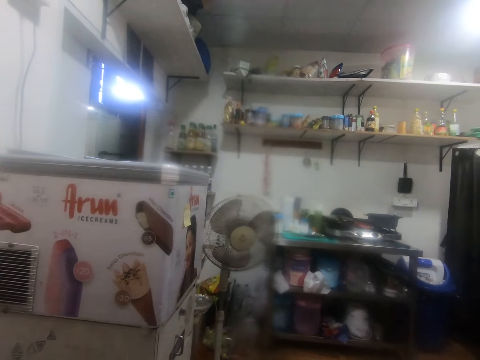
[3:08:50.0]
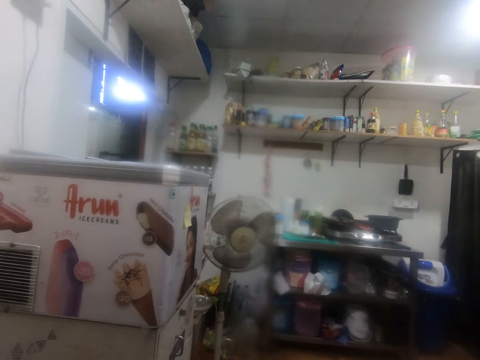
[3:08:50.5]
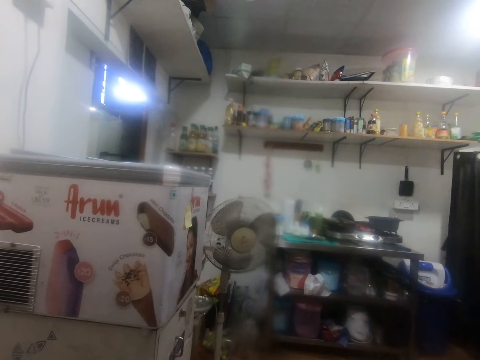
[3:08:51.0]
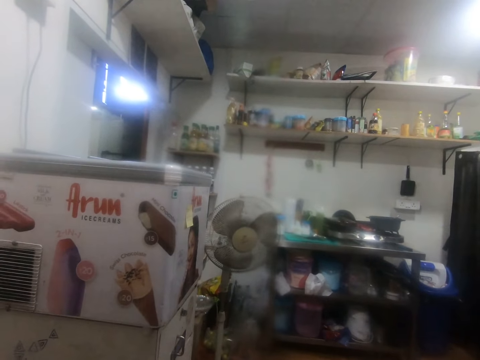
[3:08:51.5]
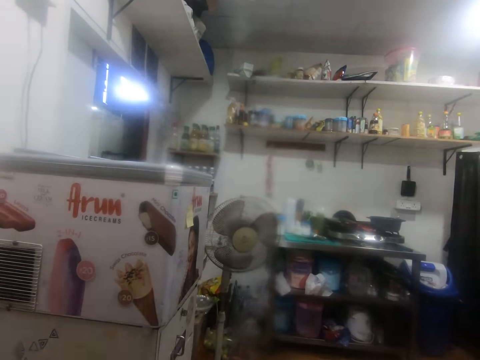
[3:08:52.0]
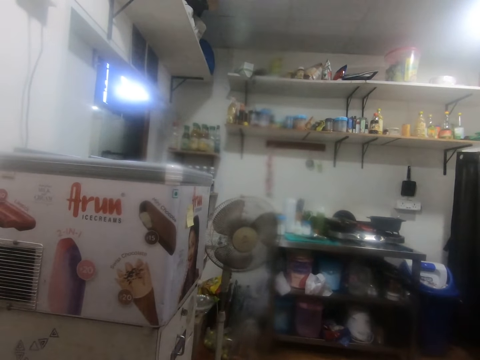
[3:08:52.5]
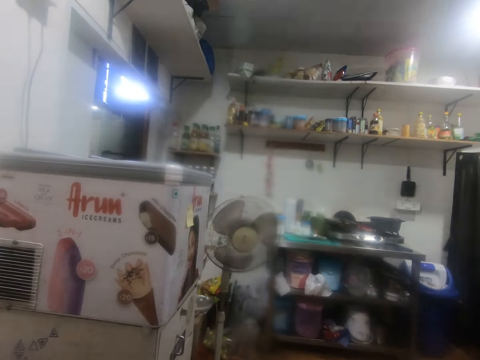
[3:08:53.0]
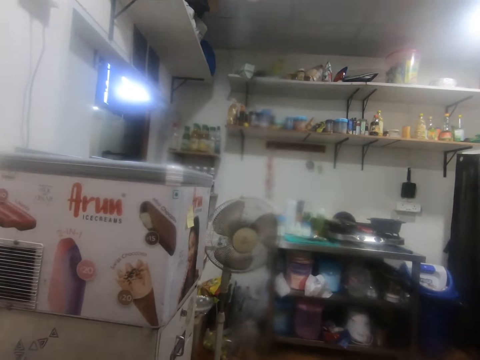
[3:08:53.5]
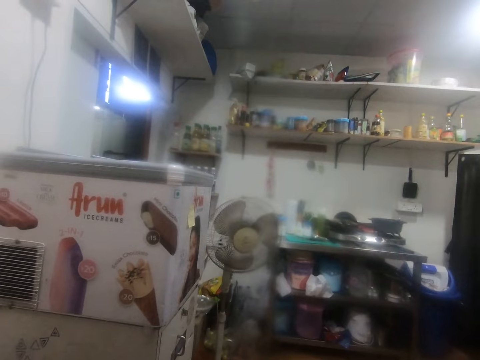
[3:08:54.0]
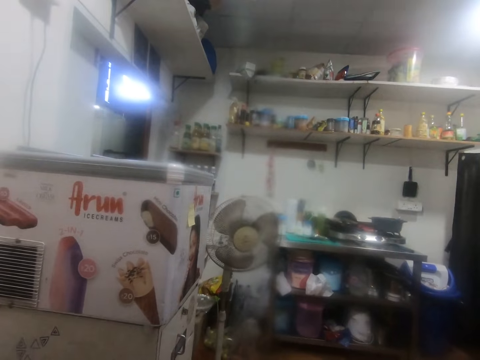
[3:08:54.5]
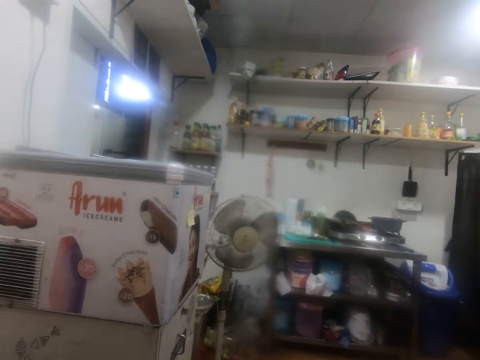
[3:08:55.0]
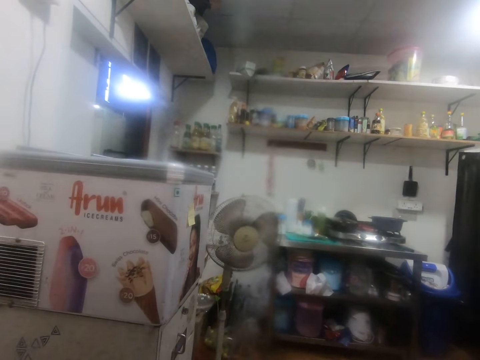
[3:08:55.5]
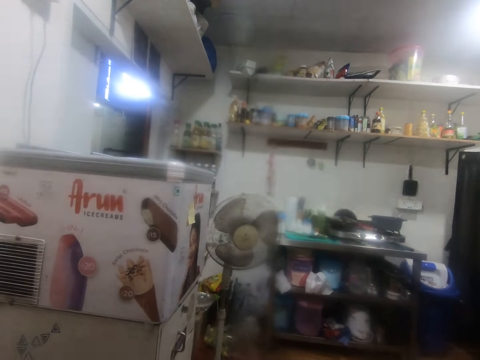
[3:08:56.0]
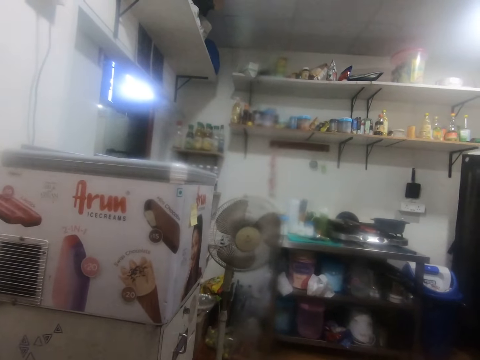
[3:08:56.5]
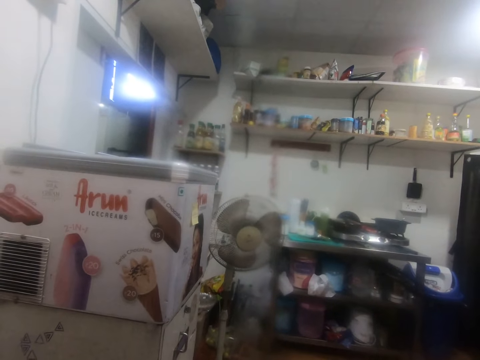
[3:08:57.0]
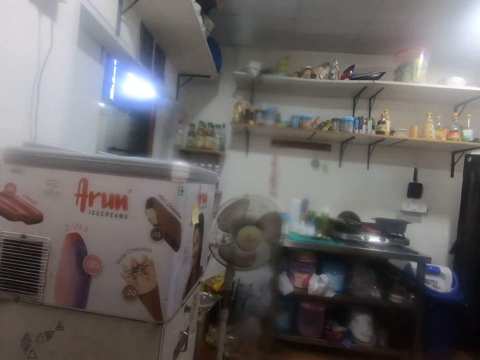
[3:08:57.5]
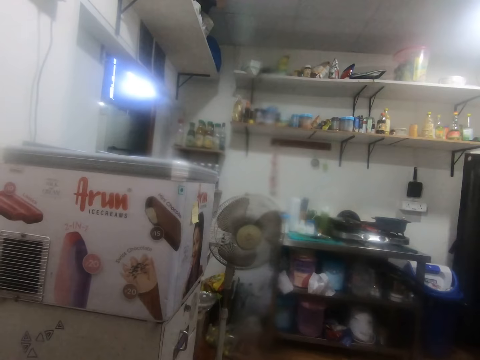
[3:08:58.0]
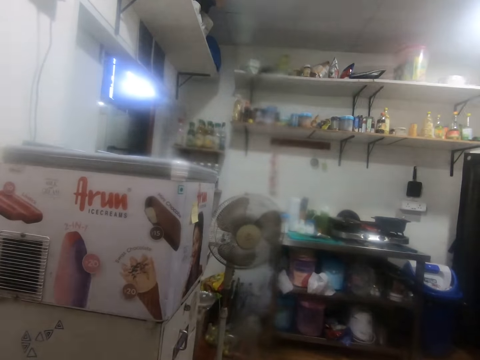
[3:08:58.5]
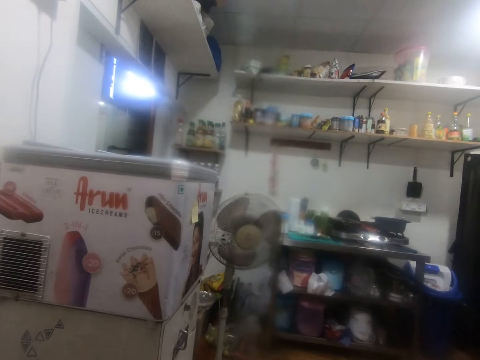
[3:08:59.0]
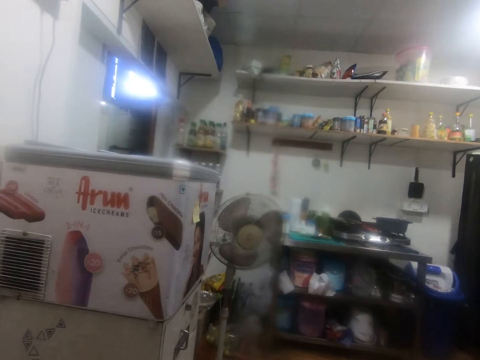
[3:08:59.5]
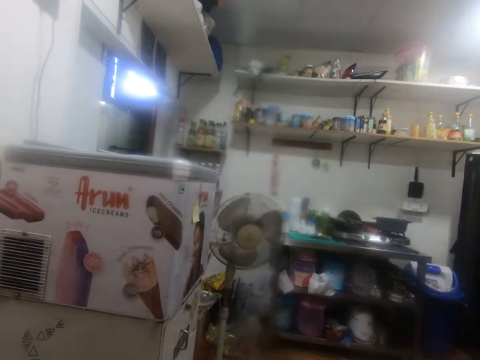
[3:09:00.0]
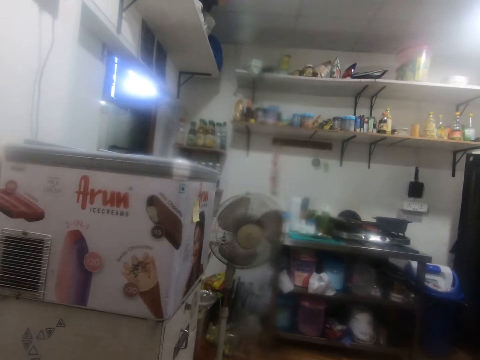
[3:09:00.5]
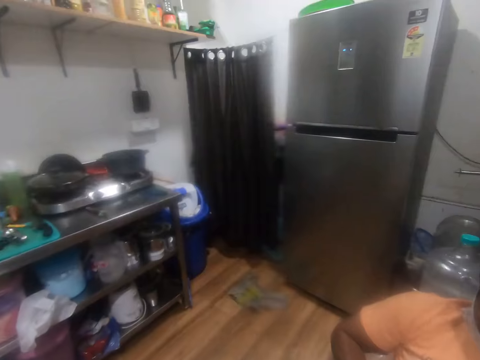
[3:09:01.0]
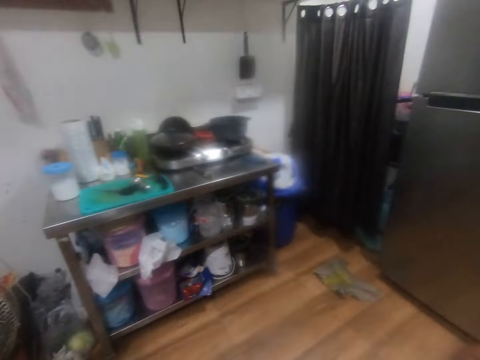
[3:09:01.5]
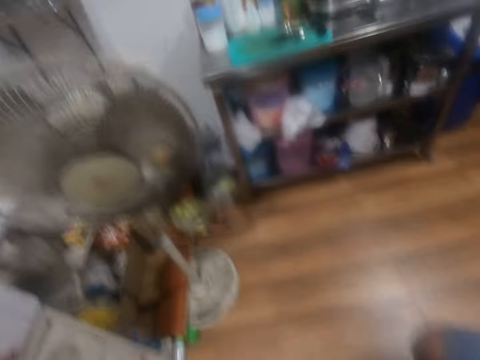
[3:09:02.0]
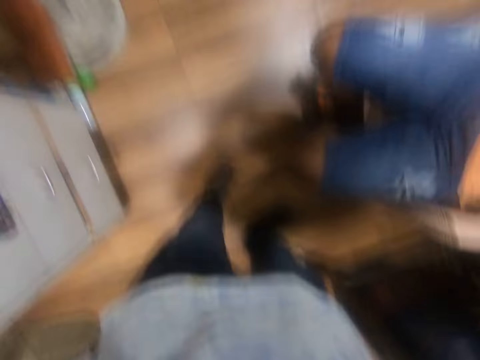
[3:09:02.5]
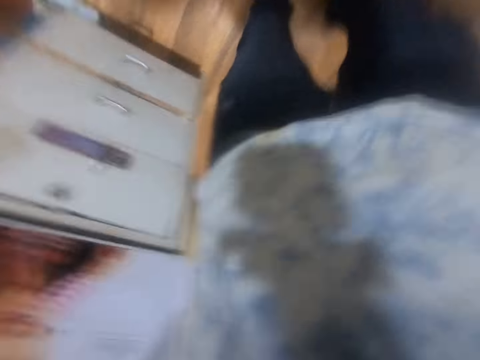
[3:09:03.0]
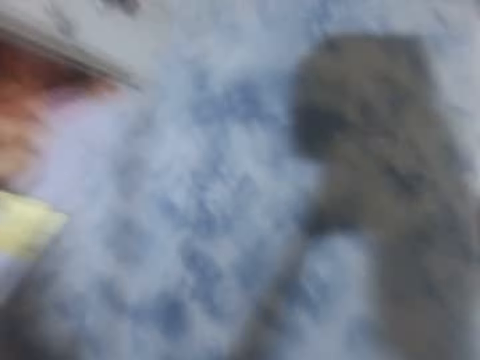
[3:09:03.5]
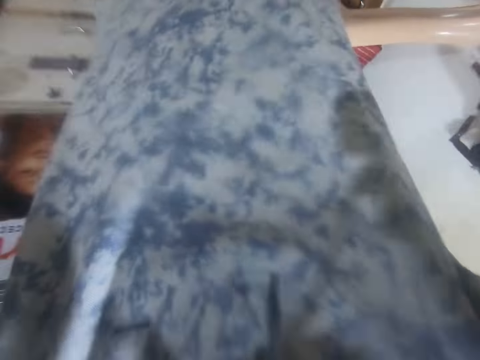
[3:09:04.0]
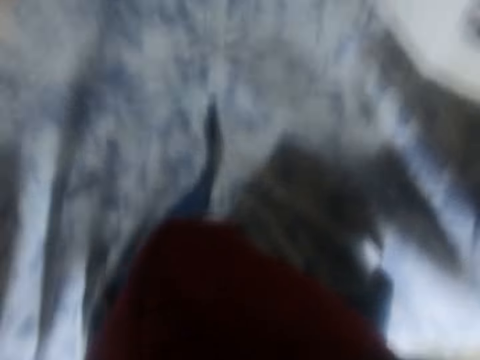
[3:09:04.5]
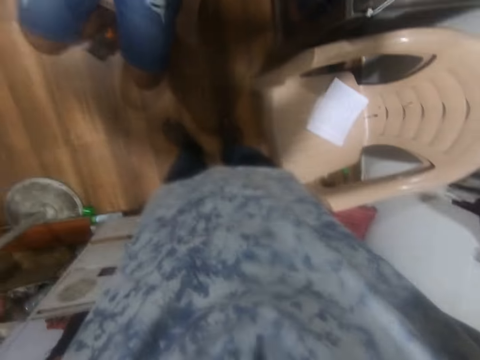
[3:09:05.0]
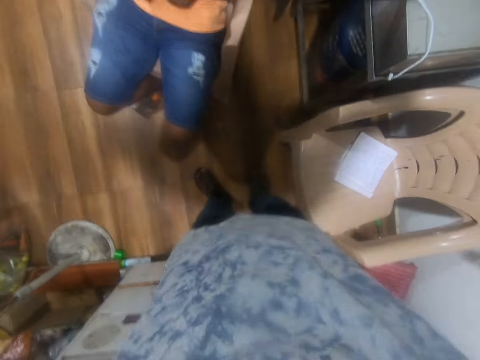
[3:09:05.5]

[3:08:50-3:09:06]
The camera wearer looks around. They look down. They converse with the man.

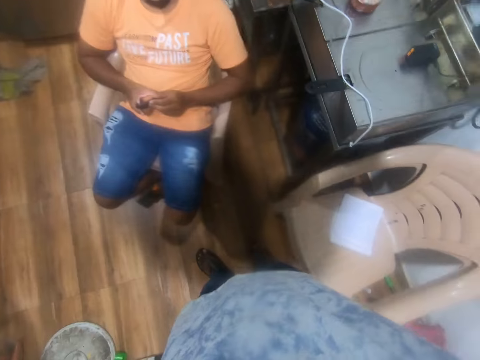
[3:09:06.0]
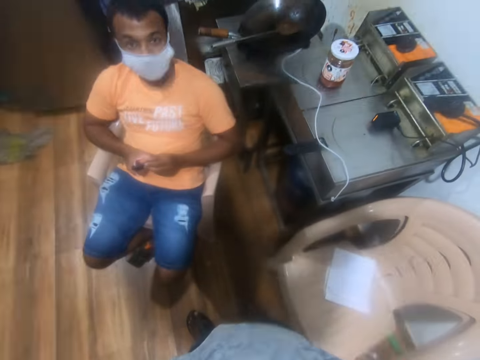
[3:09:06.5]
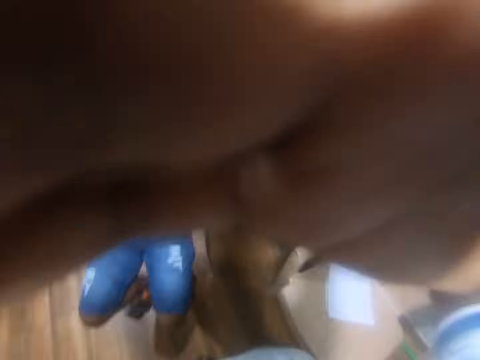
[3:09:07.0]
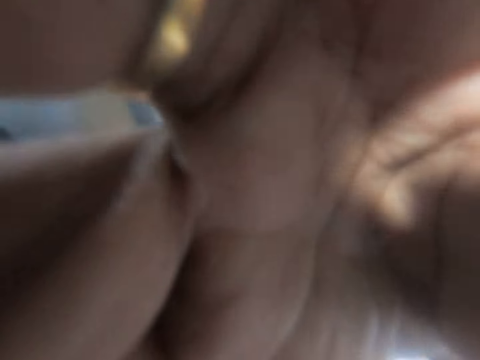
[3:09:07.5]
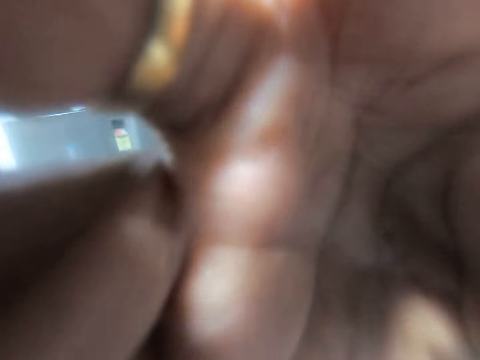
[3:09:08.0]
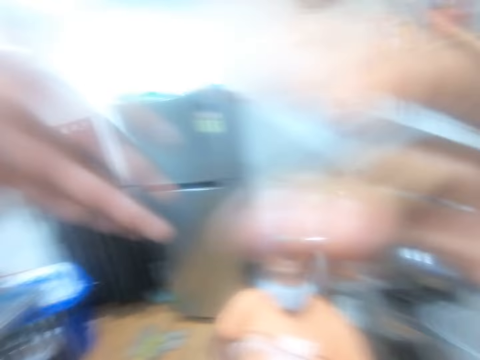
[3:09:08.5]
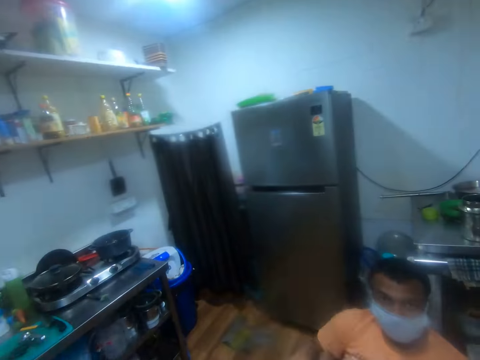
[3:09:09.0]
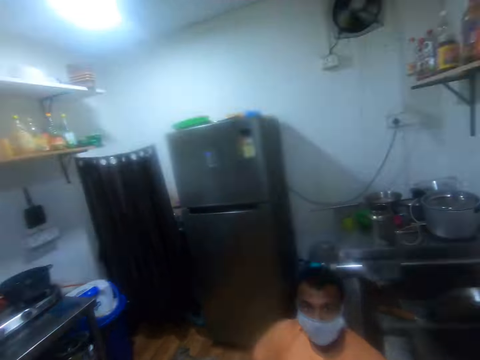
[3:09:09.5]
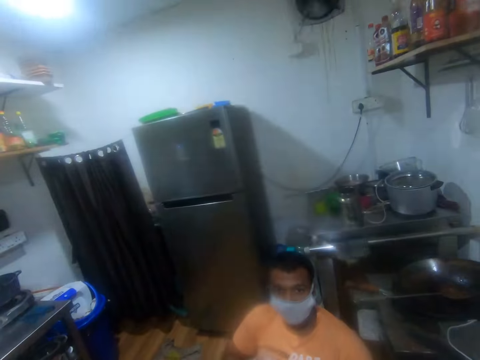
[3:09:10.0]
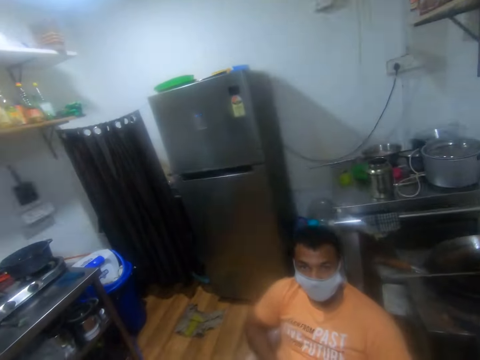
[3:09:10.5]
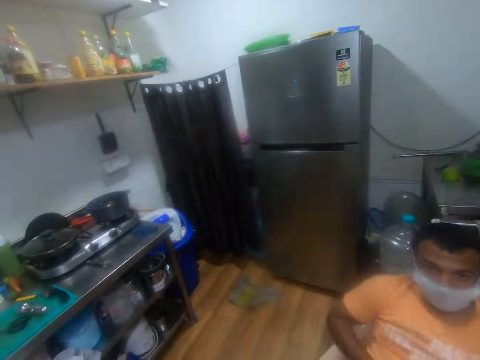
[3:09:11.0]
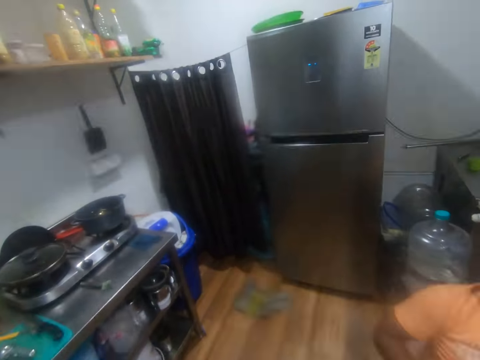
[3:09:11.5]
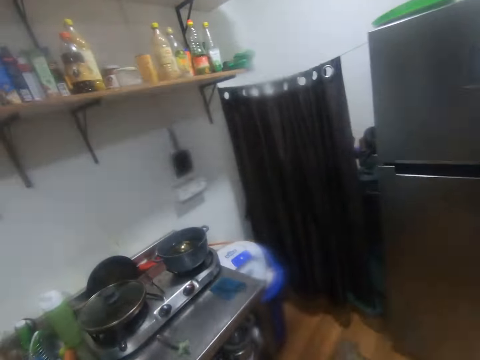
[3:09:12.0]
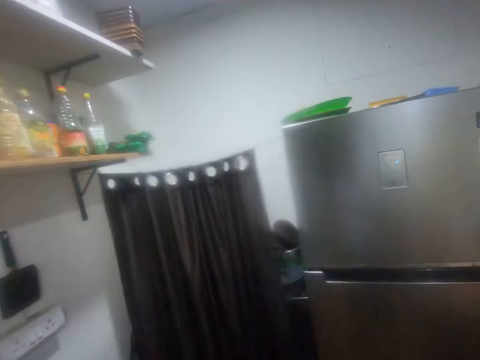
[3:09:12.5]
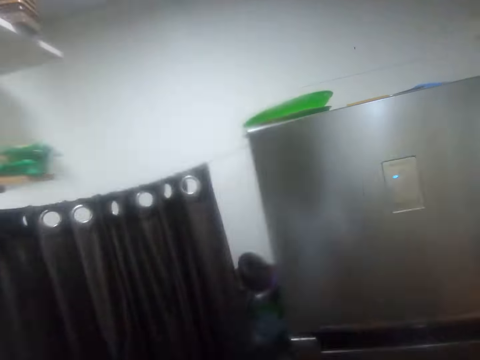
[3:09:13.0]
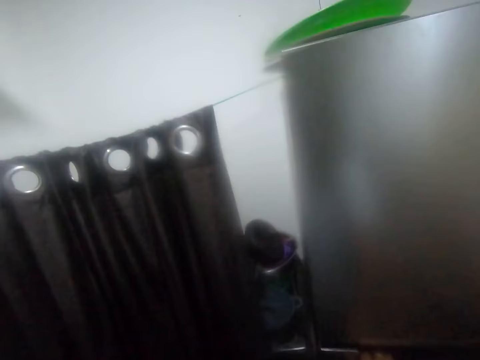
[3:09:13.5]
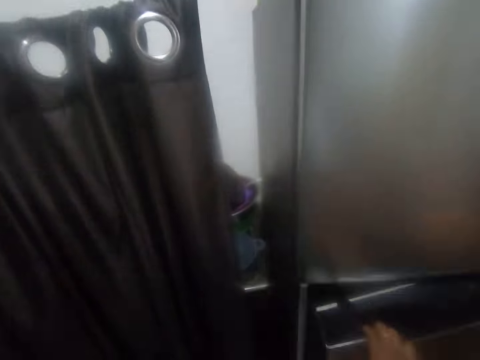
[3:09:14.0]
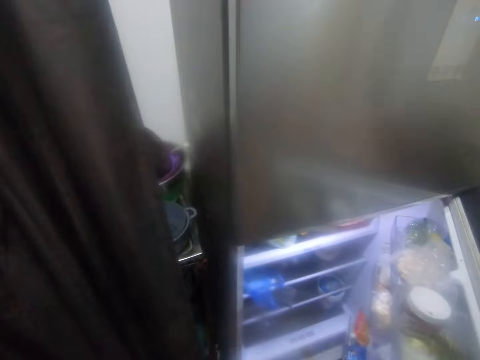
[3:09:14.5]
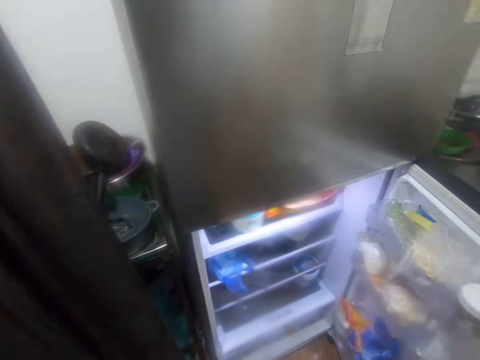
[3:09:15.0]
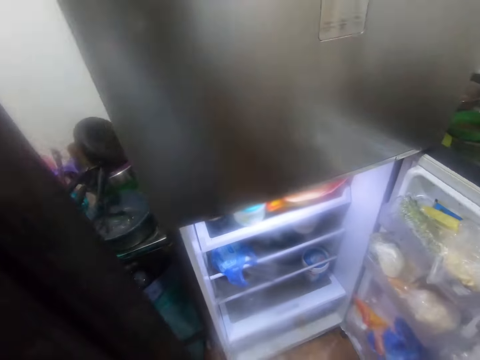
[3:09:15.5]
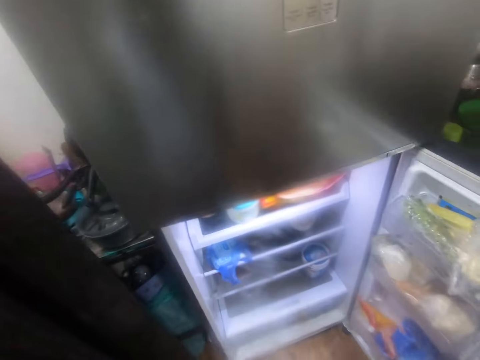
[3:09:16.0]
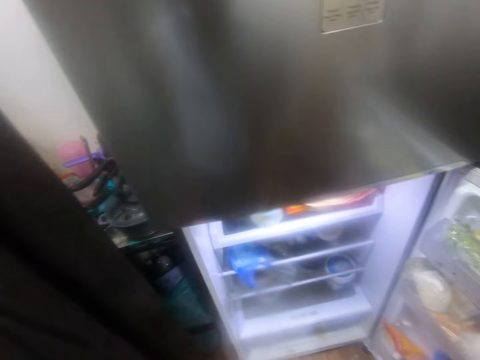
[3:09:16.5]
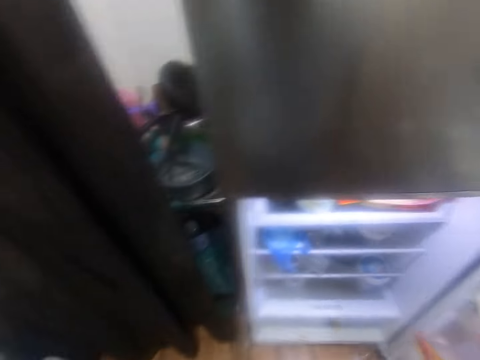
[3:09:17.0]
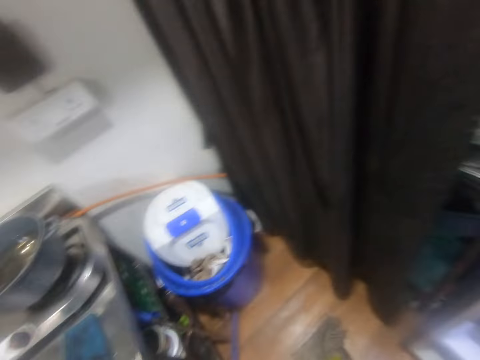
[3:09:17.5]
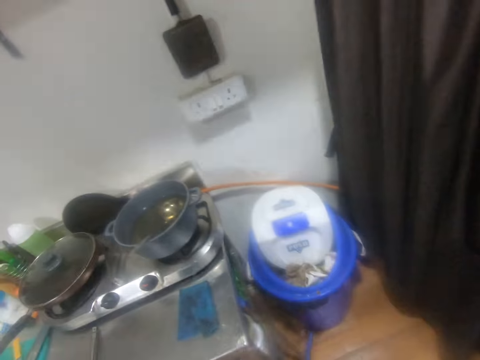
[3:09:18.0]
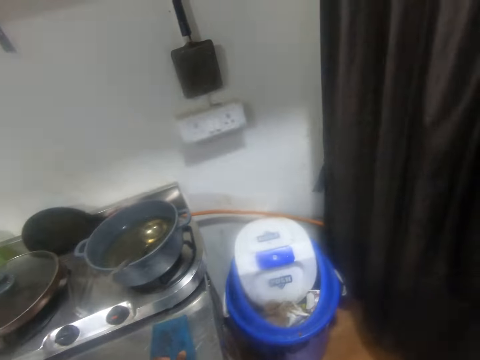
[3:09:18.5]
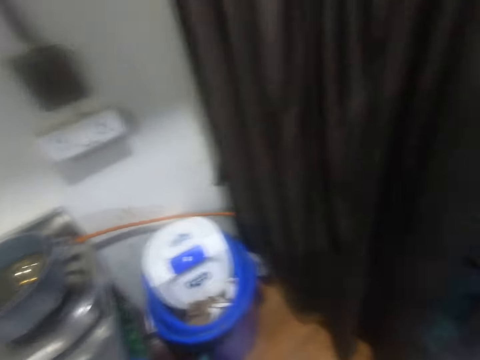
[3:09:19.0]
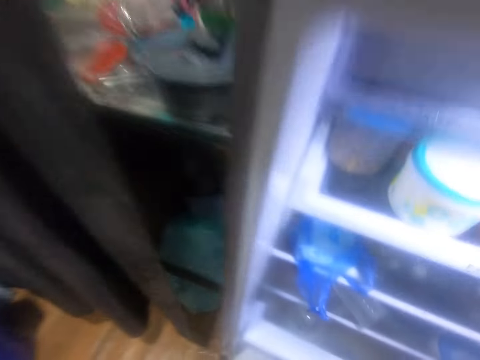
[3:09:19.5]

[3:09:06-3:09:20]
The camera wearer holds the camera. He looks around. He interacts with a person. He moves around. He opens the fridge with his right hand. He looks inside the fridge. He turns around. He picks up a piece of cloth from a steel stand with his left hand.
